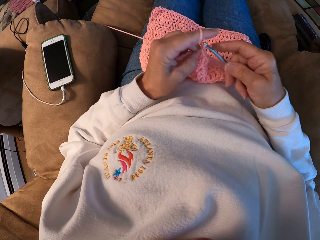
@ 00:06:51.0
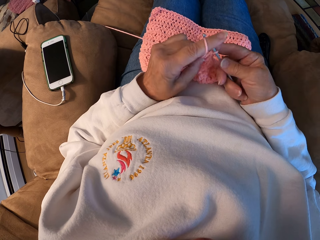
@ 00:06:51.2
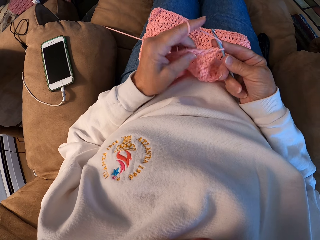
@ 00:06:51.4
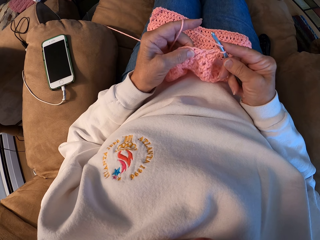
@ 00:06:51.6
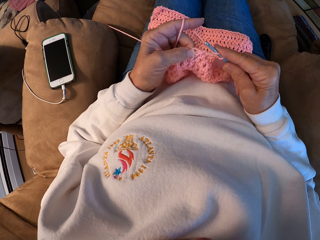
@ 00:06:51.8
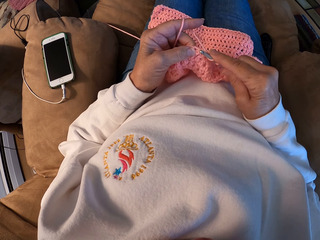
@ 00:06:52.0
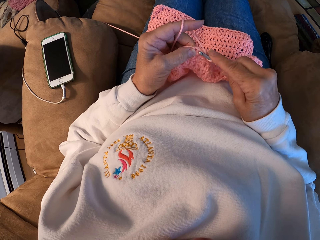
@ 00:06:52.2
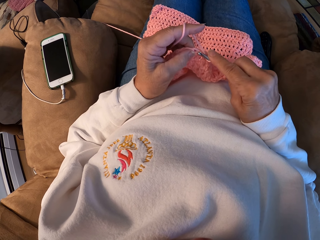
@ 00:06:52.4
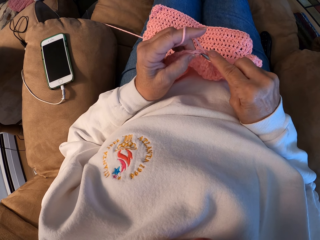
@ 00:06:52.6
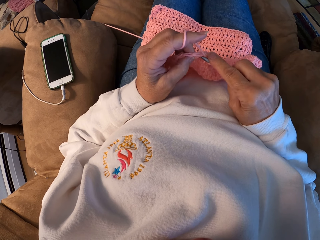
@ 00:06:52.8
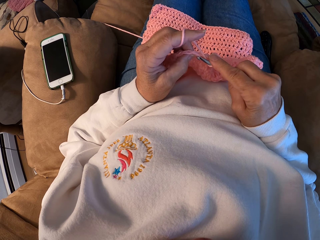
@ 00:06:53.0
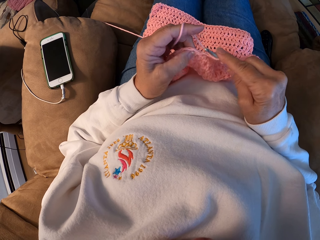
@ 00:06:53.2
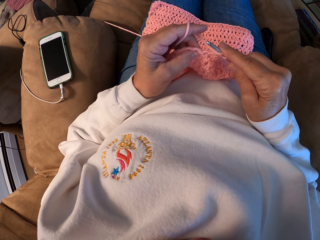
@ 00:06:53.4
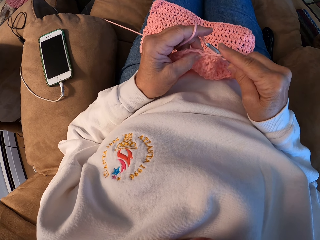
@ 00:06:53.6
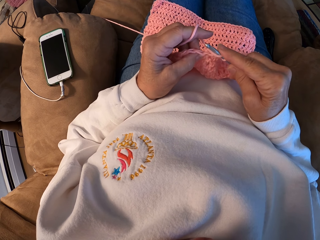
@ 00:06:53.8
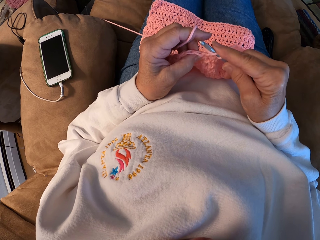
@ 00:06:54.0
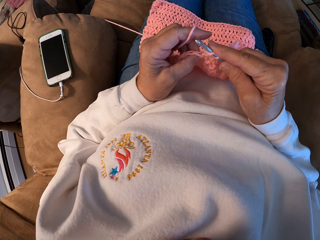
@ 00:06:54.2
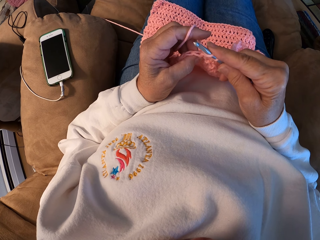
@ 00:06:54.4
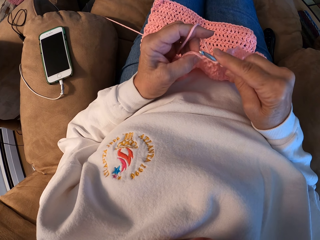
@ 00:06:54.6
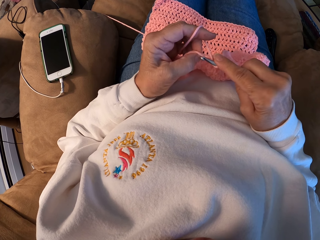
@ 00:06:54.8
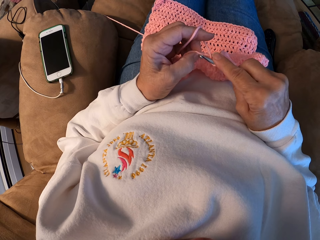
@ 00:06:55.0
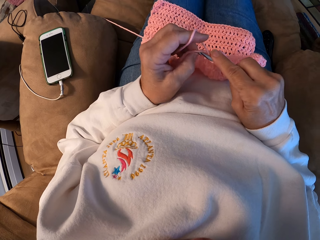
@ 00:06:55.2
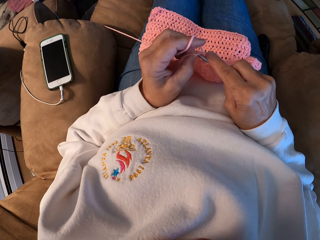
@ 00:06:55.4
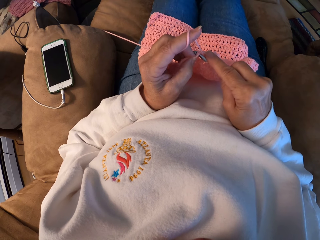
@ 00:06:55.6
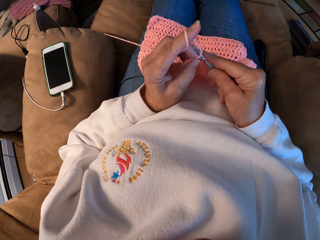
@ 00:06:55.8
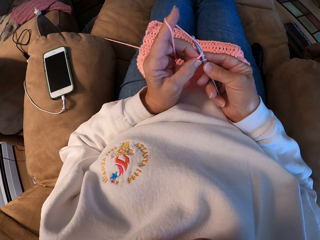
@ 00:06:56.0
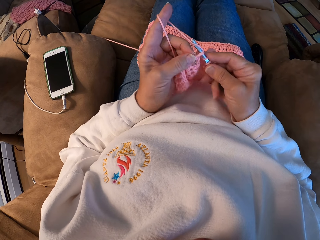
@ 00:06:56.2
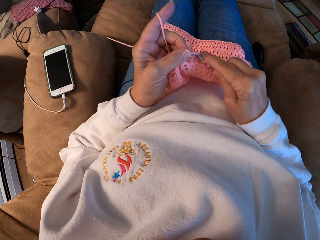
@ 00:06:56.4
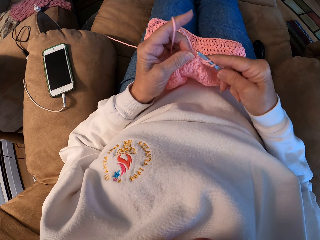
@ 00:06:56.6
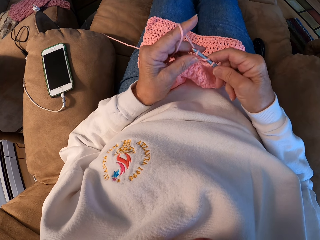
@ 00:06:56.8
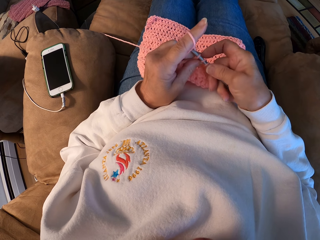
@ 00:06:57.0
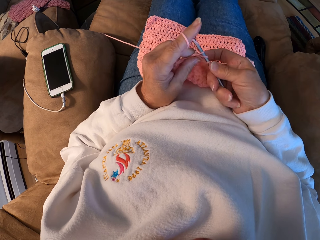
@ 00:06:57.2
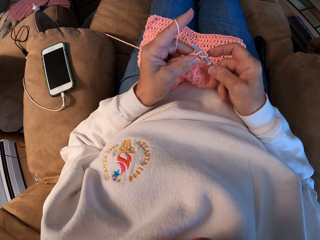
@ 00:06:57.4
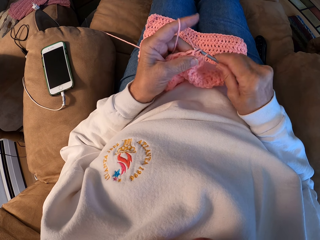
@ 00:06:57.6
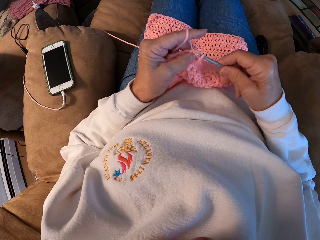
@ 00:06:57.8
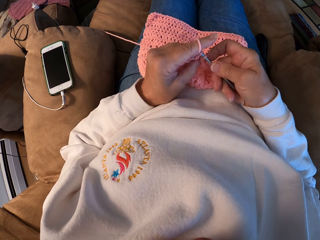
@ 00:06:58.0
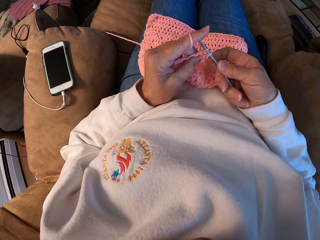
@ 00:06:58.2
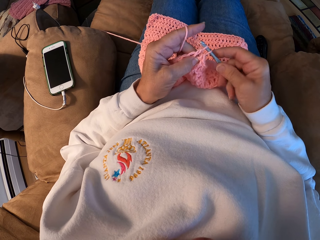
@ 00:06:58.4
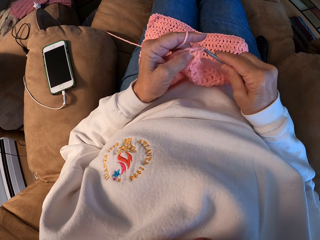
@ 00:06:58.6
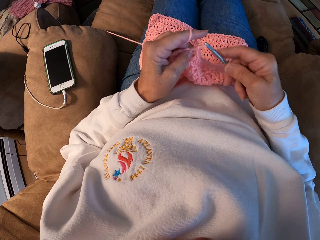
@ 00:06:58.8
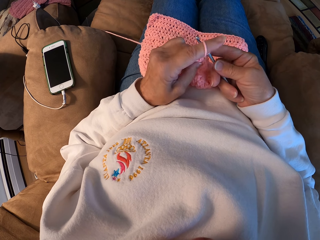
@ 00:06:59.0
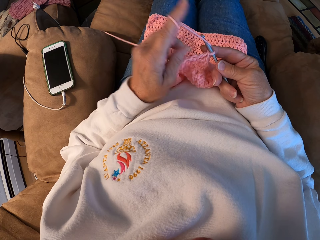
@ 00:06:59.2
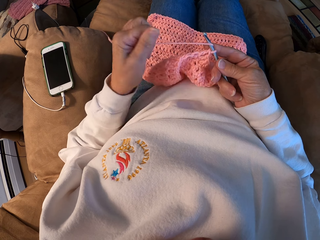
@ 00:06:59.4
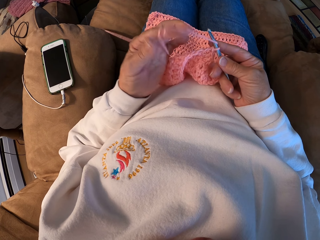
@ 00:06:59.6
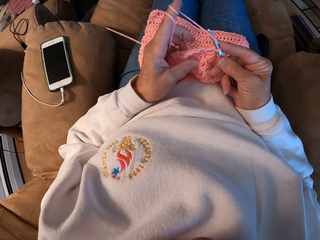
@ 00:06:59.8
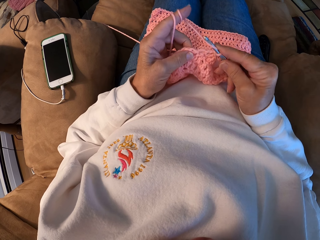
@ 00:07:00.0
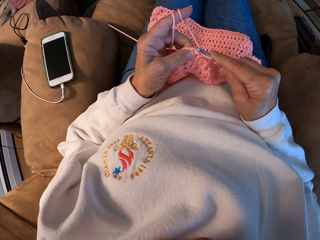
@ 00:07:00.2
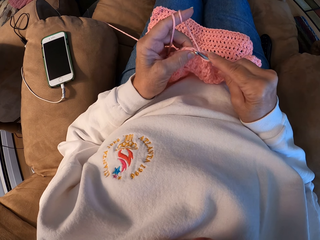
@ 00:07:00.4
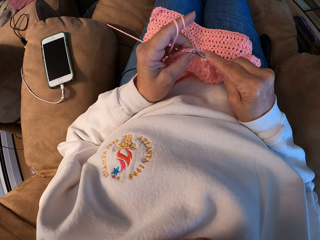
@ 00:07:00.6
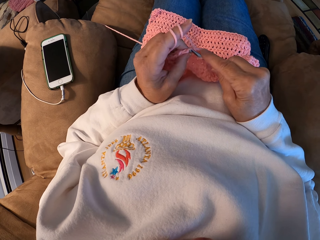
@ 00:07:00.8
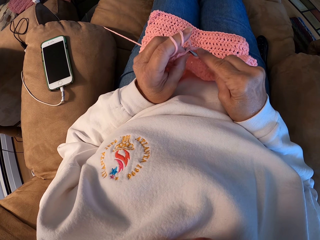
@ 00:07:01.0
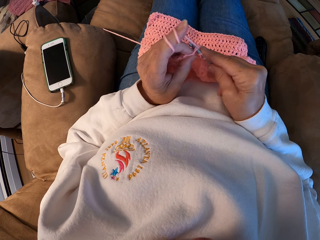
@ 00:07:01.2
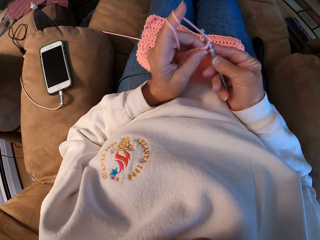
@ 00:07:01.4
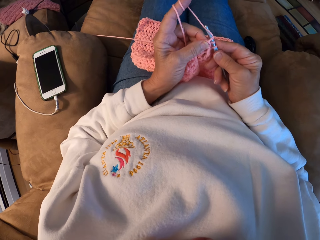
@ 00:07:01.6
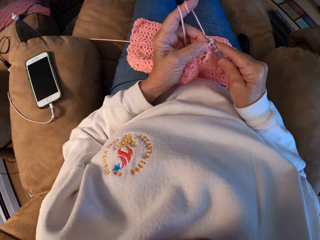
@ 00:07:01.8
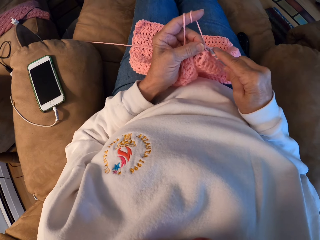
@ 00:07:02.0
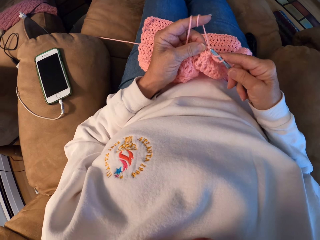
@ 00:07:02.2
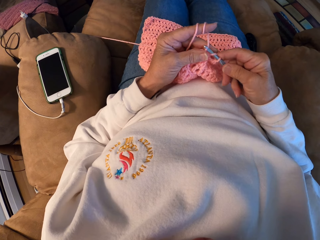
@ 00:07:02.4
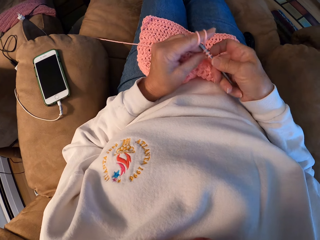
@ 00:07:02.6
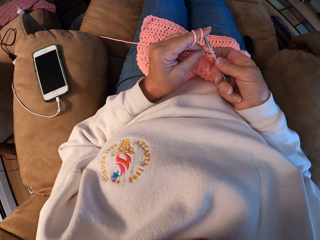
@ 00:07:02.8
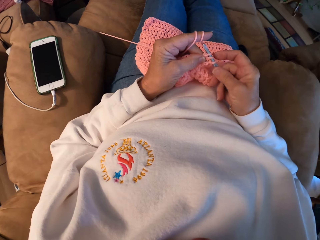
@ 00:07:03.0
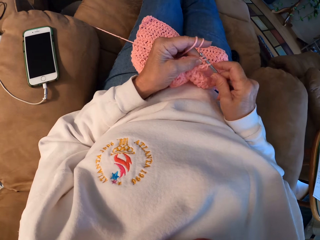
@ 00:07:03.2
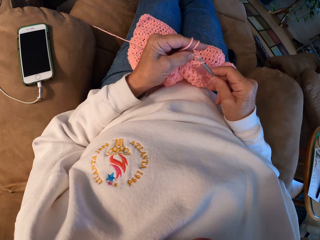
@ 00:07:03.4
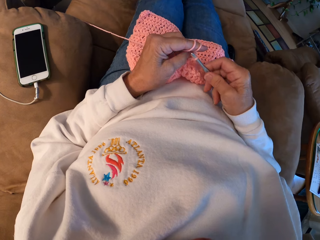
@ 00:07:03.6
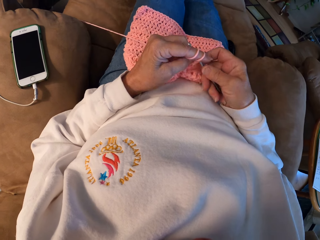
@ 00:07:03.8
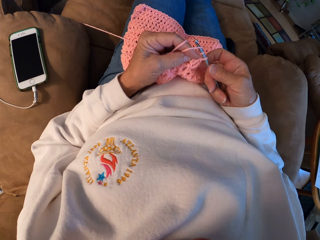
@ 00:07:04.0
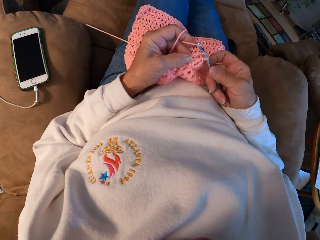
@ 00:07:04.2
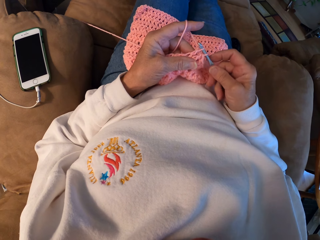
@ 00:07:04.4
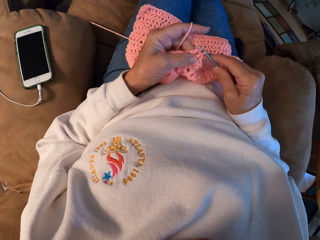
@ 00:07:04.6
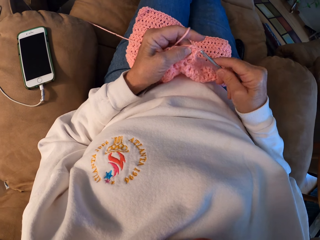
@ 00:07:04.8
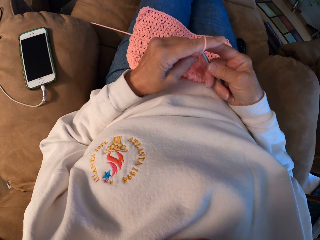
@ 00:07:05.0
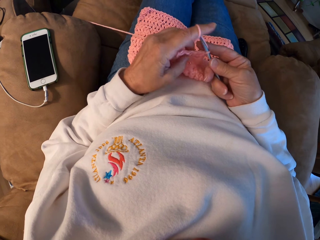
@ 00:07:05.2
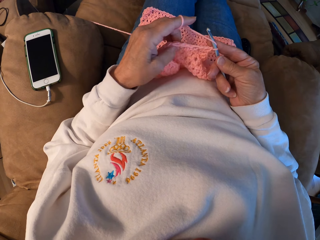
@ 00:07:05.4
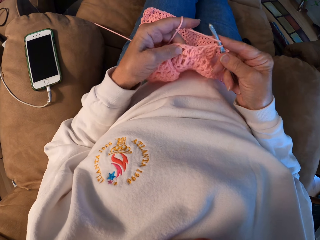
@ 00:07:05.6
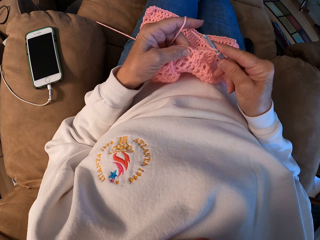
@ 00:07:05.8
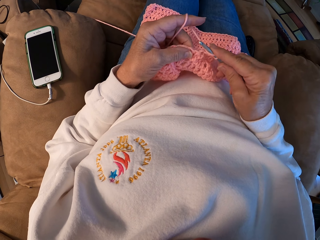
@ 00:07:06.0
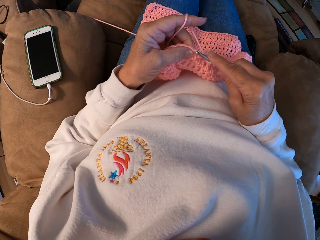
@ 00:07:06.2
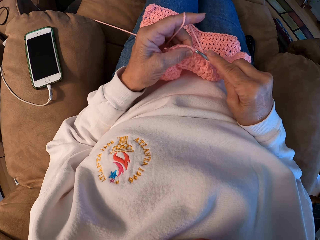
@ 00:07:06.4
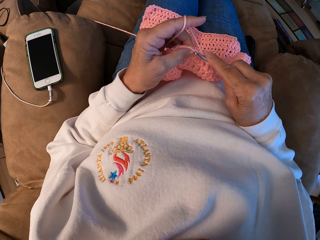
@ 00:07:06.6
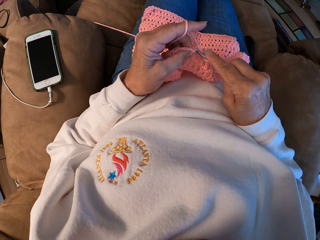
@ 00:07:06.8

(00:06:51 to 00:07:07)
The camera wearer winds the thread on his finger. He knits the sweater fabric.

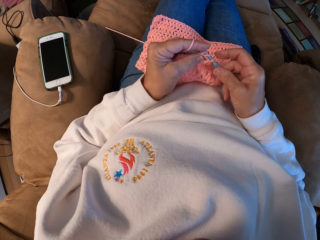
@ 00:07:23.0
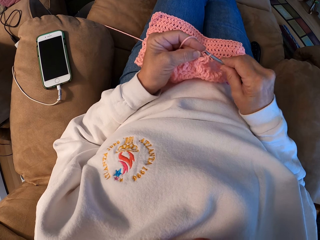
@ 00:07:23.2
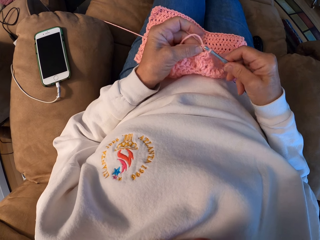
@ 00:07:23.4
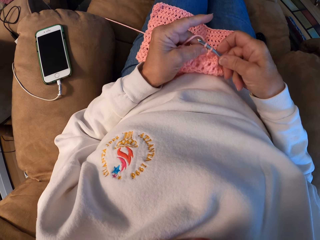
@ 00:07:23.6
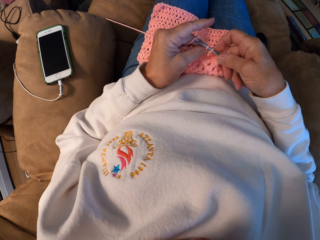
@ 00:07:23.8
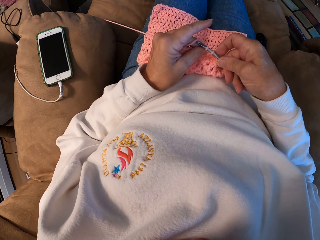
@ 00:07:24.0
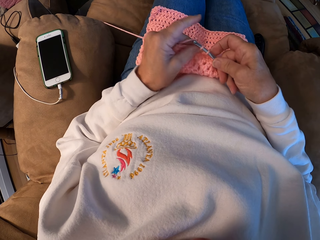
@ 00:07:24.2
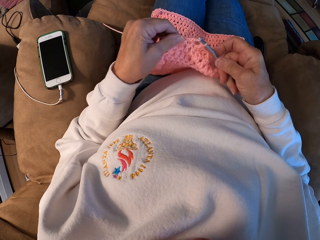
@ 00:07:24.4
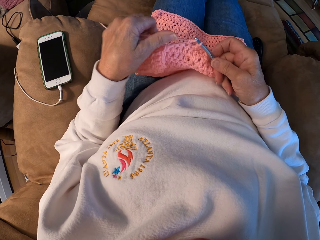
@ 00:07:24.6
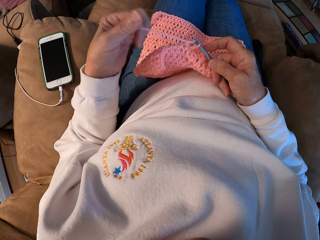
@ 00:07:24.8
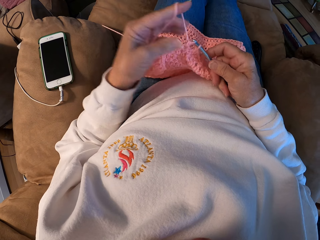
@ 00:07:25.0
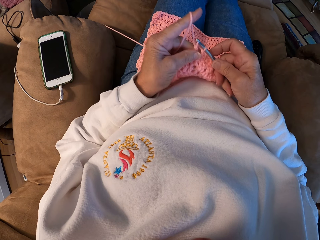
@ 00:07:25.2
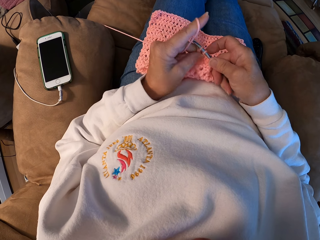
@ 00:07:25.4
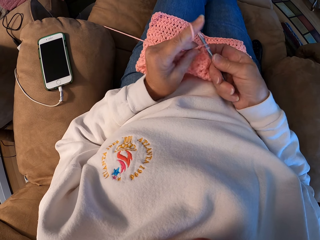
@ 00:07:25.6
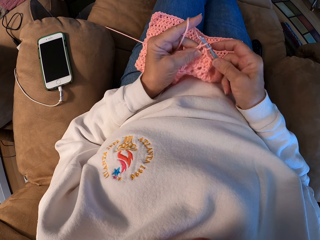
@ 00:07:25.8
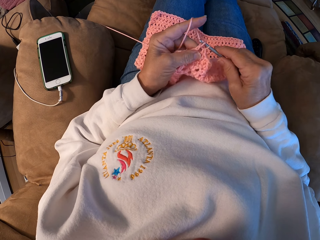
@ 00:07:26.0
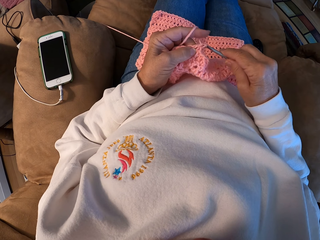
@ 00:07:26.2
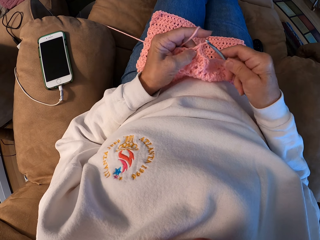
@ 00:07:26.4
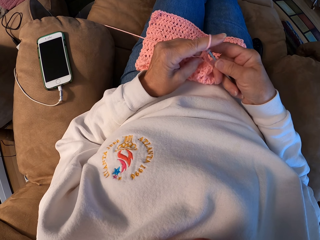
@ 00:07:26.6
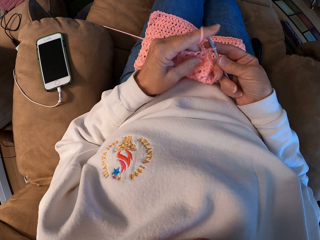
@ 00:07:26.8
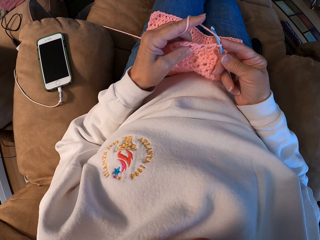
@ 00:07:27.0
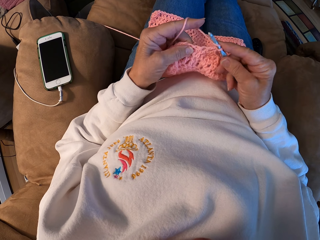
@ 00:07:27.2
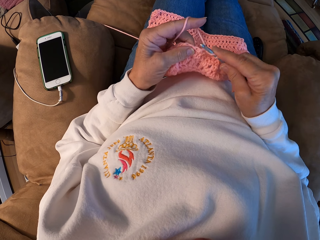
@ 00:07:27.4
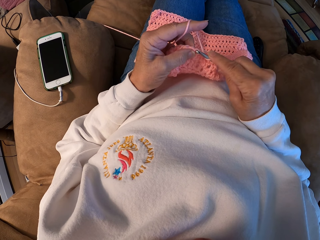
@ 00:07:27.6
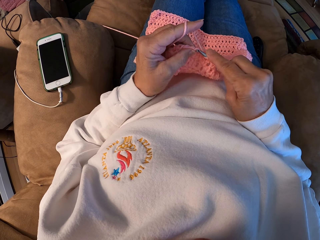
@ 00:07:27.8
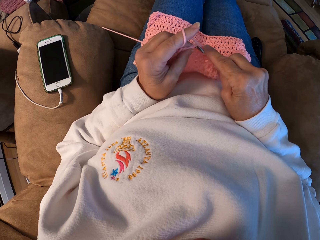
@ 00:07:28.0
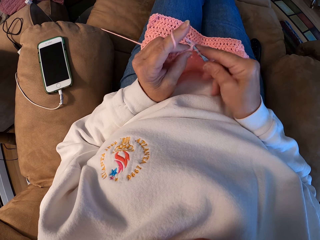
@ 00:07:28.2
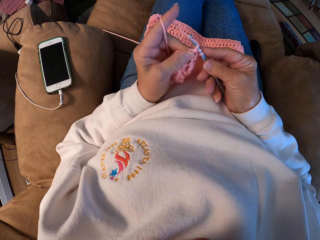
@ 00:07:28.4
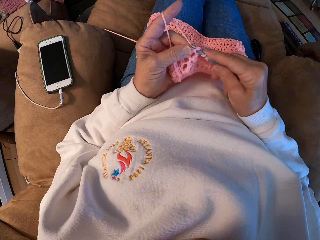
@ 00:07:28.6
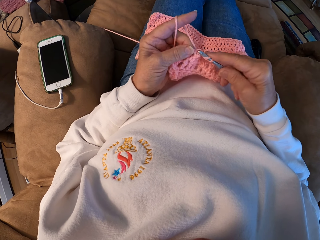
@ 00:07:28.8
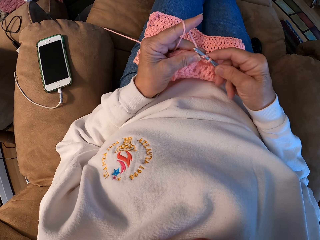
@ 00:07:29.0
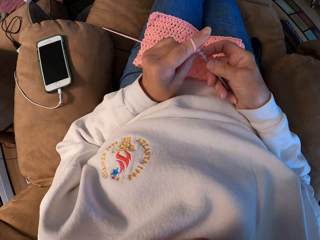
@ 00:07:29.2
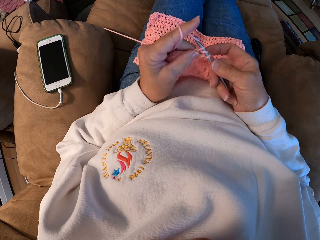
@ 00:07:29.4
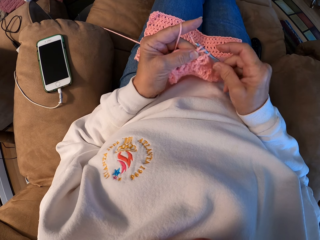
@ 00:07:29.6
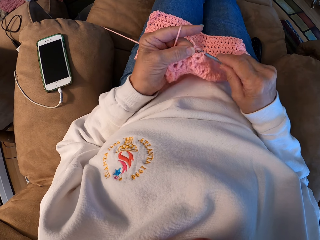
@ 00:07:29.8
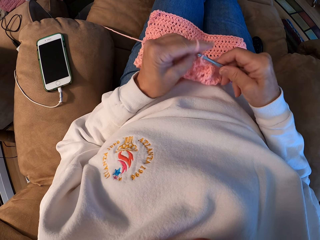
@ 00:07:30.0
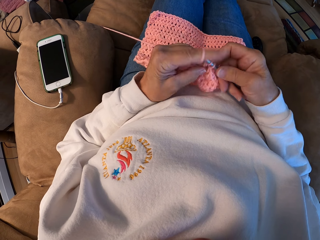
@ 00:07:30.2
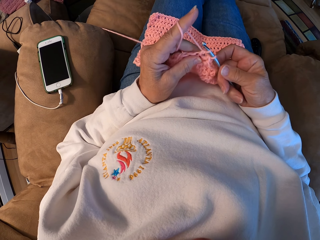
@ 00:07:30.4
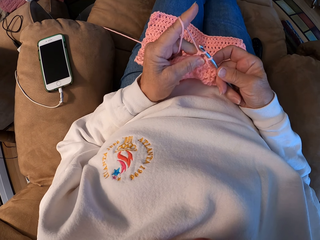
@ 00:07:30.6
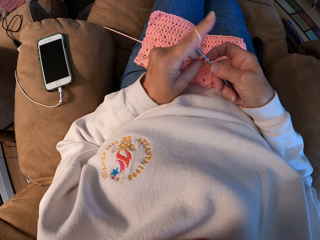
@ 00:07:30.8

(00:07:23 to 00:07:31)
The camera wearer straightens the thread. They knit the sweater fabric.
